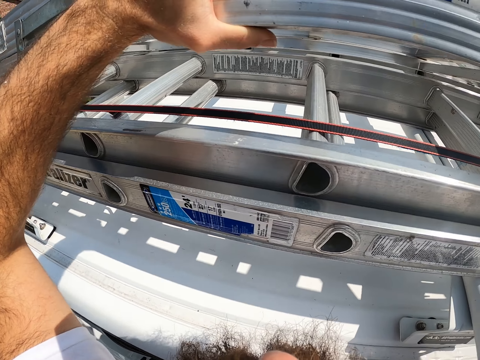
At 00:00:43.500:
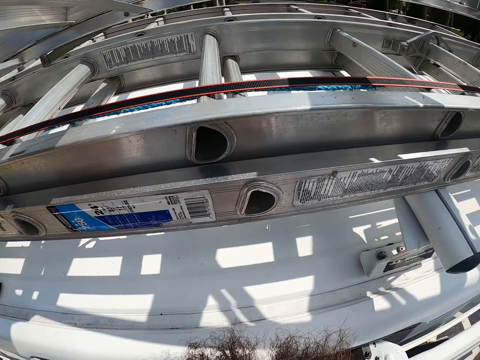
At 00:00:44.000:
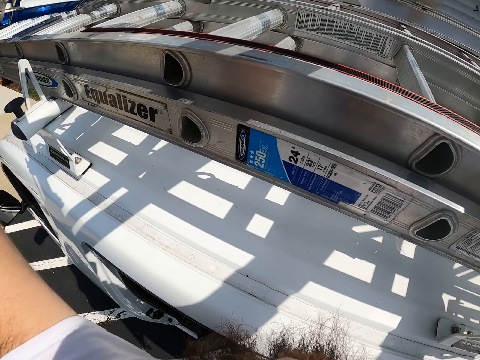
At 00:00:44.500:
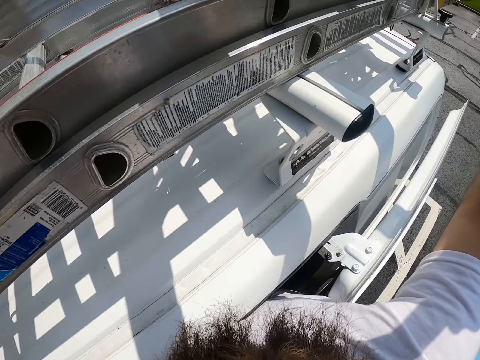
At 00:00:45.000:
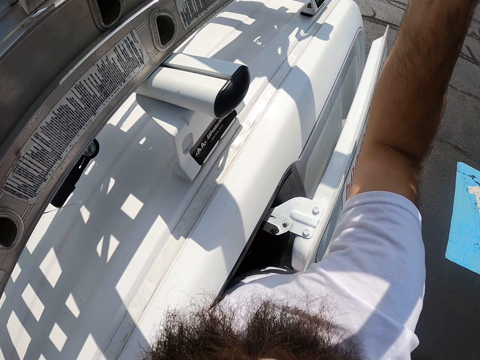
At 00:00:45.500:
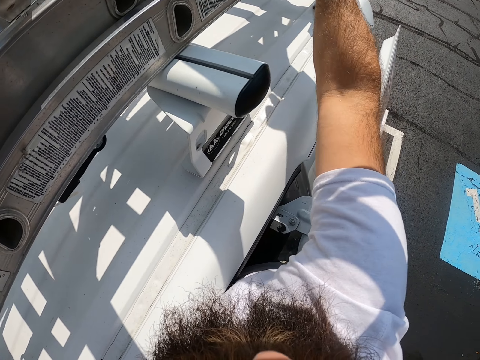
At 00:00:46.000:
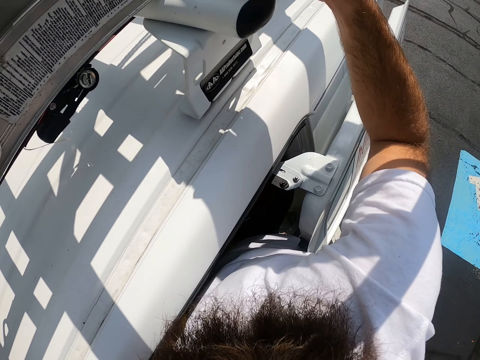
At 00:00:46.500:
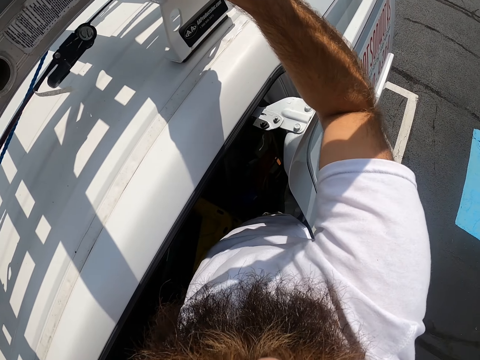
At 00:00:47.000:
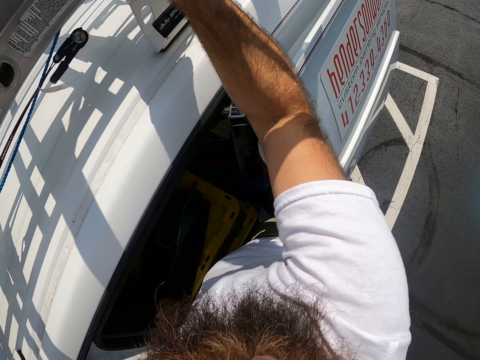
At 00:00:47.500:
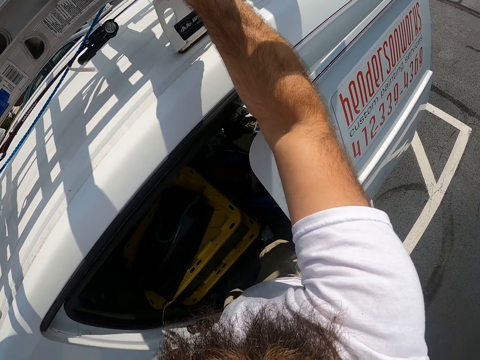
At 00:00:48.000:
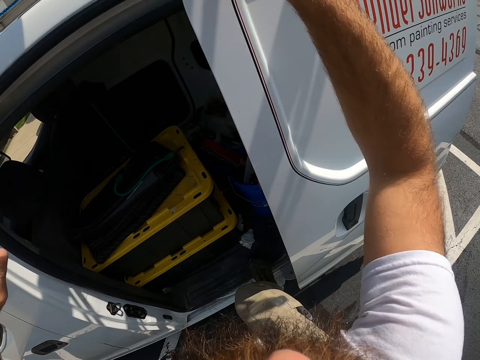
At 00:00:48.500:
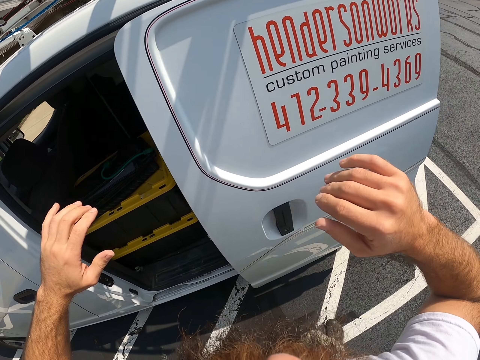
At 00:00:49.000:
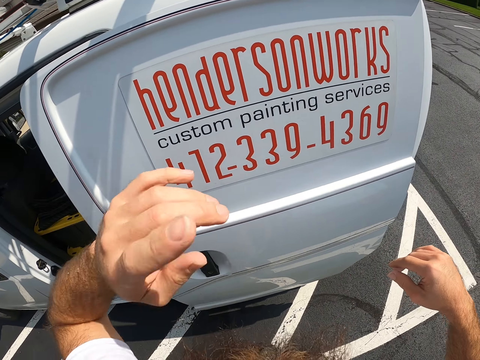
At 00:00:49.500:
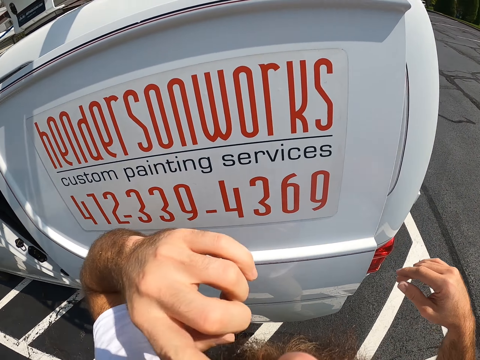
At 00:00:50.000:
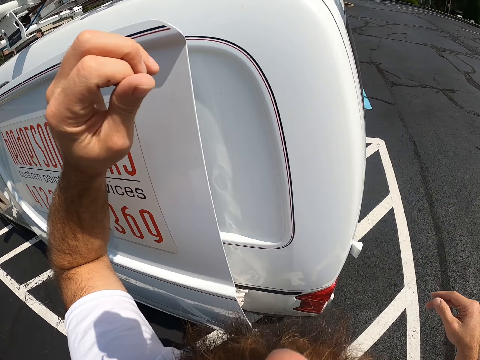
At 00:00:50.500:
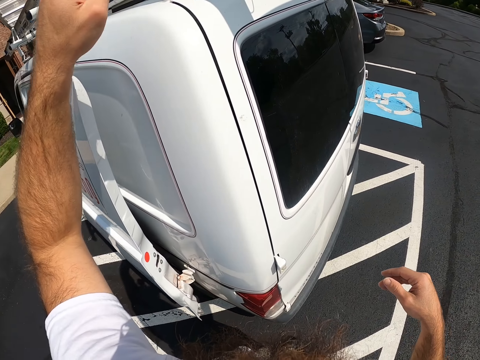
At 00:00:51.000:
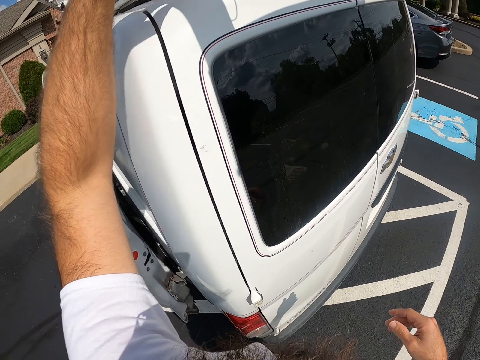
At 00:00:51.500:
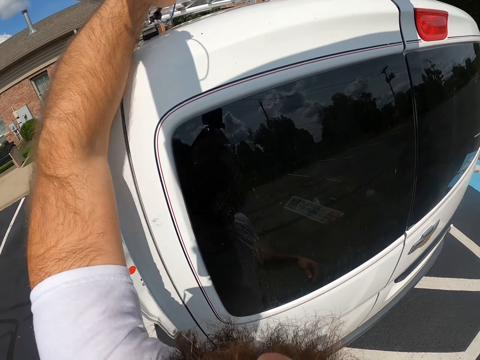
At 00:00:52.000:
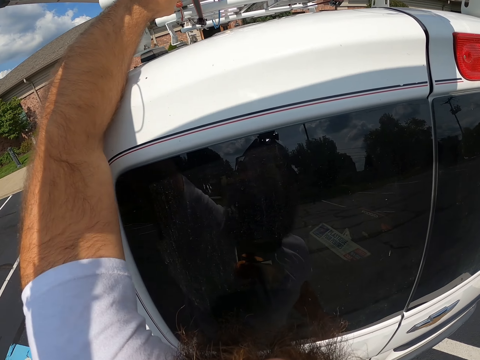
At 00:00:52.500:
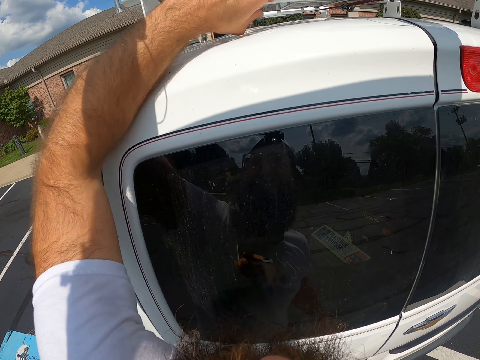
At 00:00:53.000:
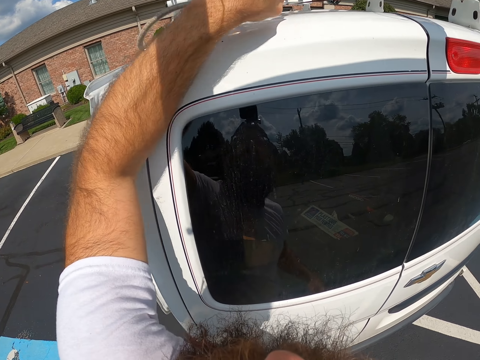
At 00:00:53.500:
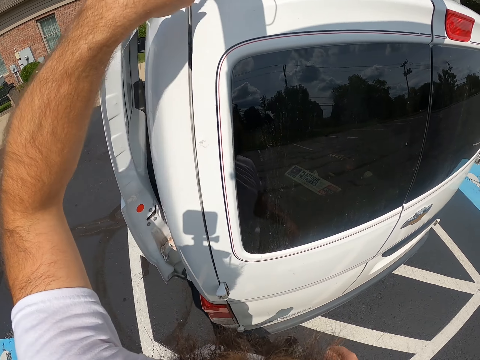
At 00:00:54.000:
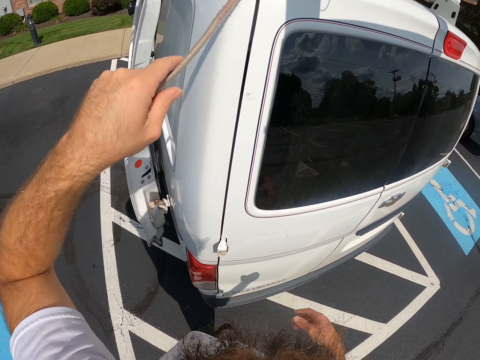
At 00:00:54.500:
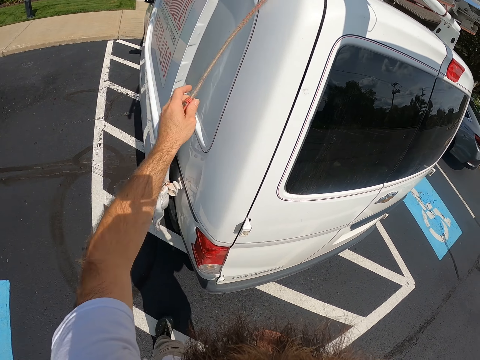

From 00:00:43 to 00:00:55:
The camera wearer drops the ladder on the truck with both hands. He comes out of the van. He walks around the van. He loosens a strap on the stack of ladders with his left hand.

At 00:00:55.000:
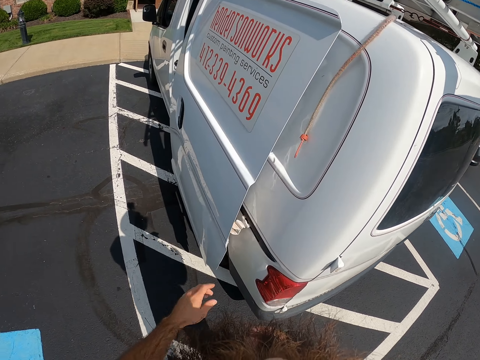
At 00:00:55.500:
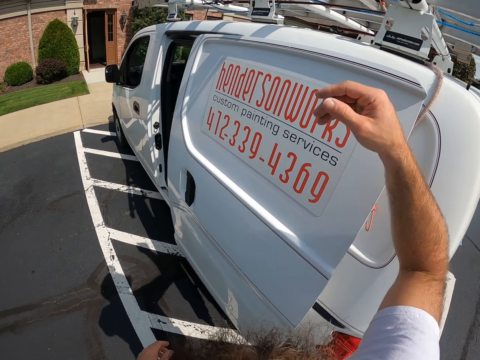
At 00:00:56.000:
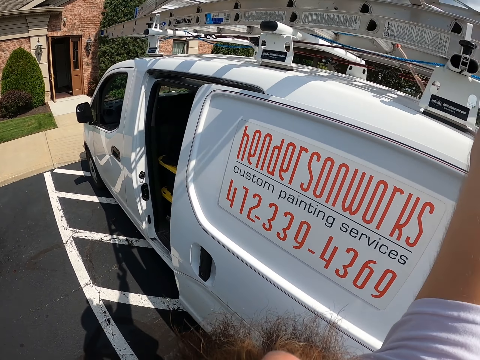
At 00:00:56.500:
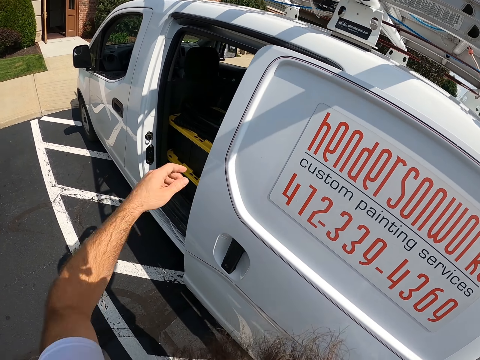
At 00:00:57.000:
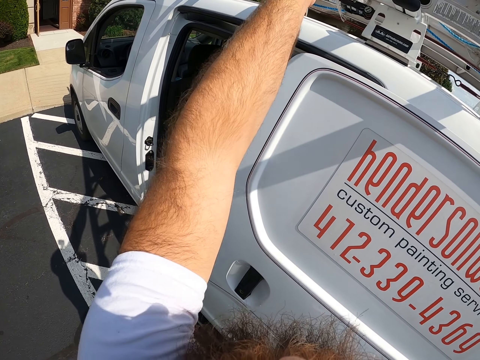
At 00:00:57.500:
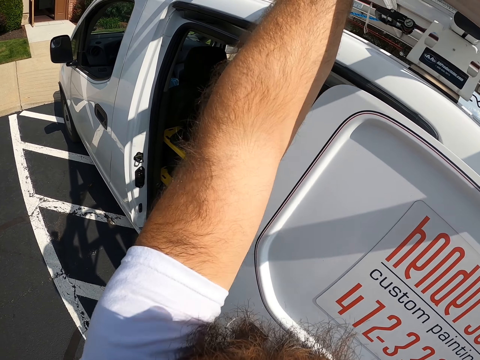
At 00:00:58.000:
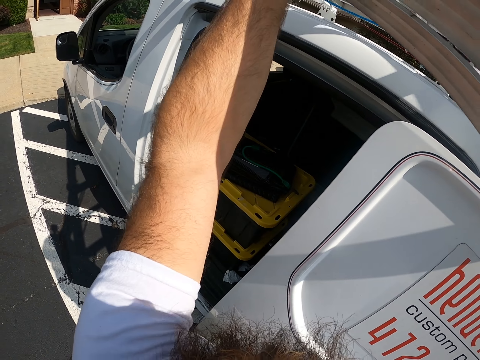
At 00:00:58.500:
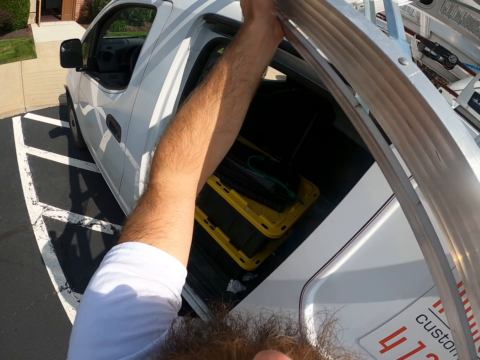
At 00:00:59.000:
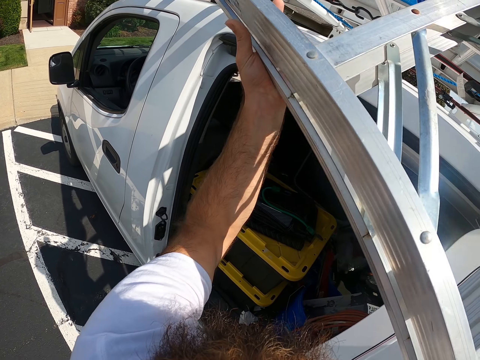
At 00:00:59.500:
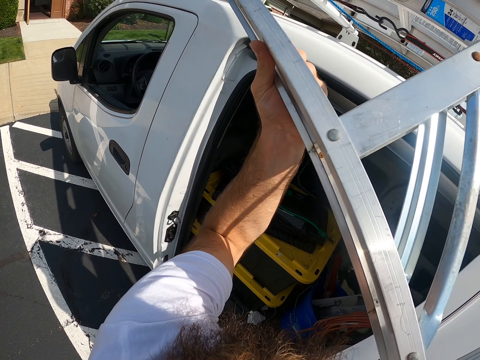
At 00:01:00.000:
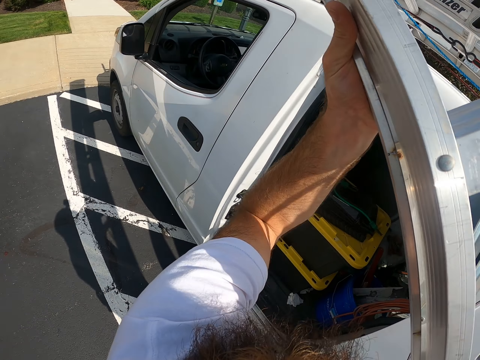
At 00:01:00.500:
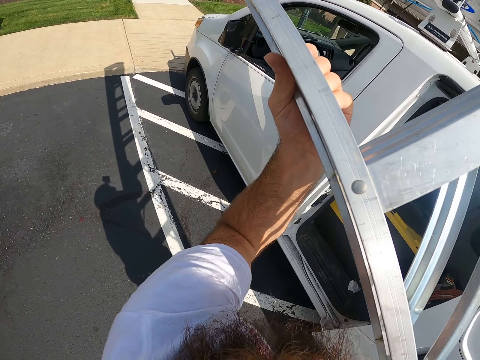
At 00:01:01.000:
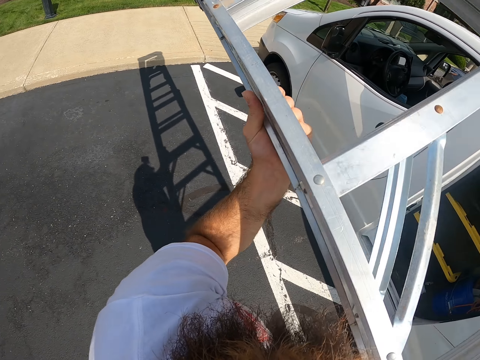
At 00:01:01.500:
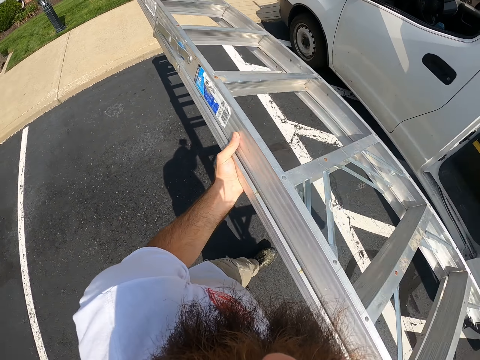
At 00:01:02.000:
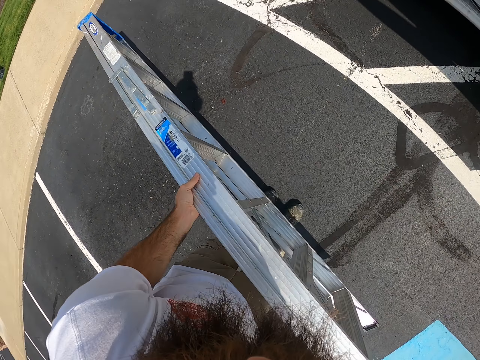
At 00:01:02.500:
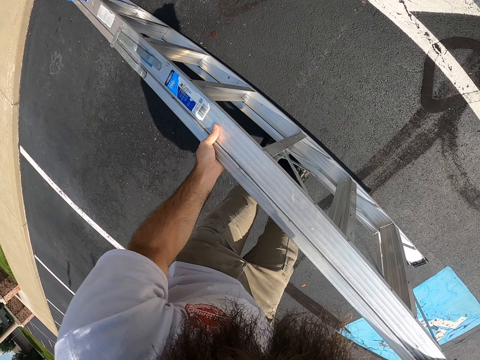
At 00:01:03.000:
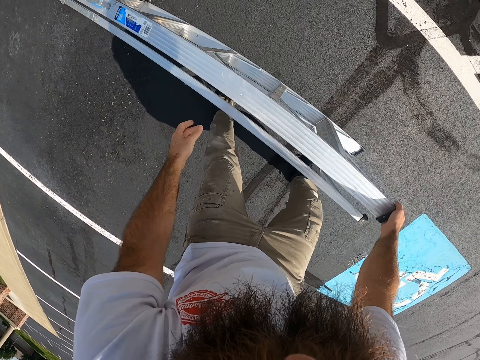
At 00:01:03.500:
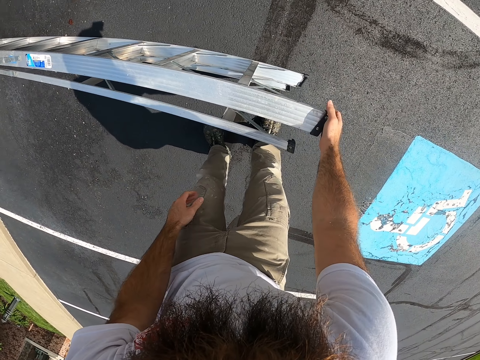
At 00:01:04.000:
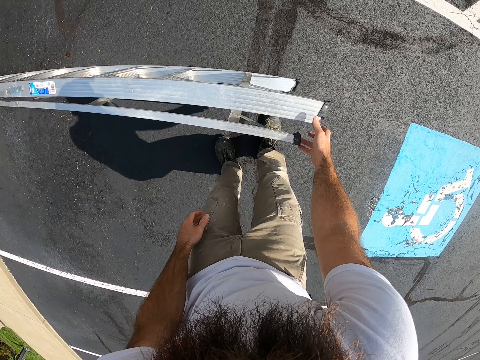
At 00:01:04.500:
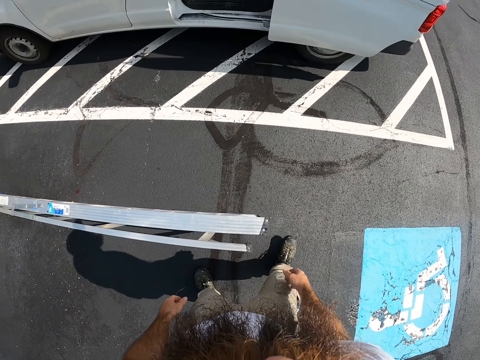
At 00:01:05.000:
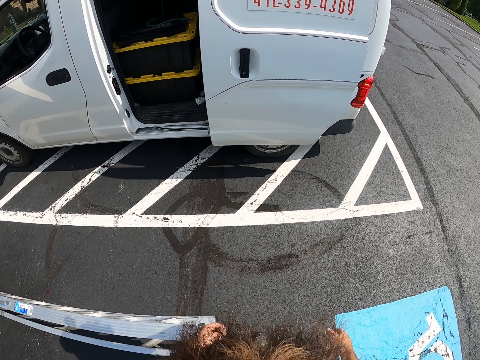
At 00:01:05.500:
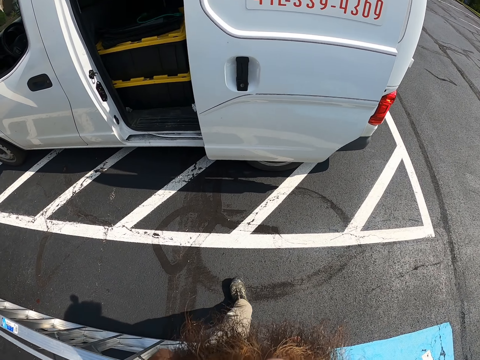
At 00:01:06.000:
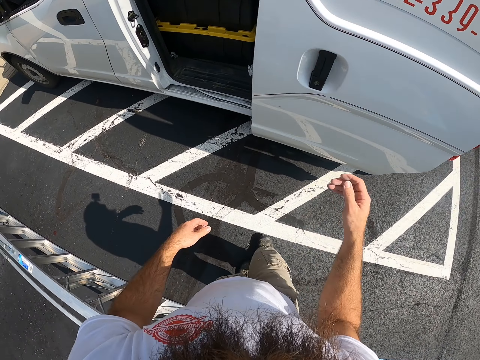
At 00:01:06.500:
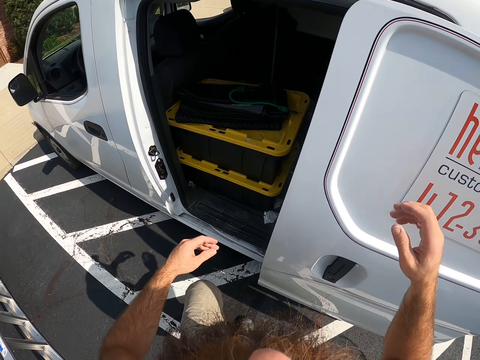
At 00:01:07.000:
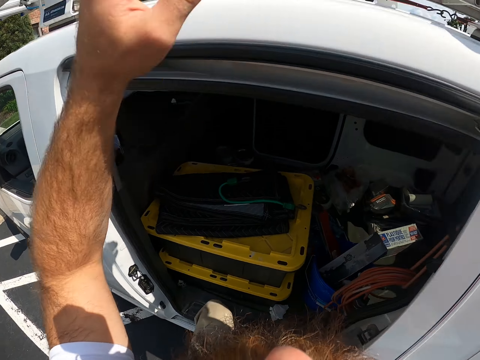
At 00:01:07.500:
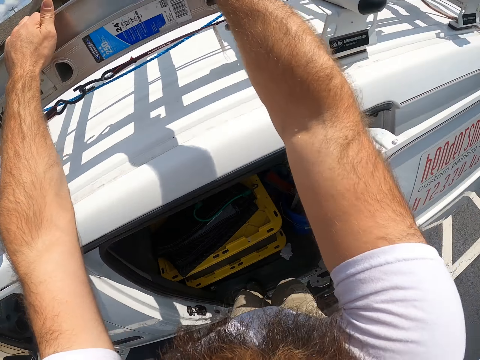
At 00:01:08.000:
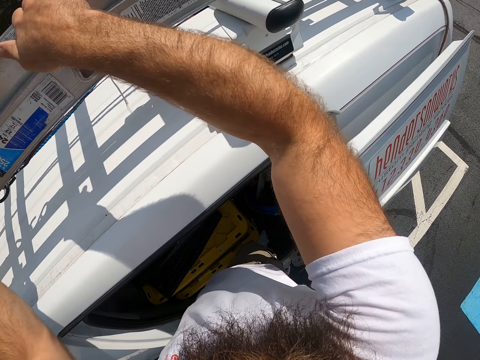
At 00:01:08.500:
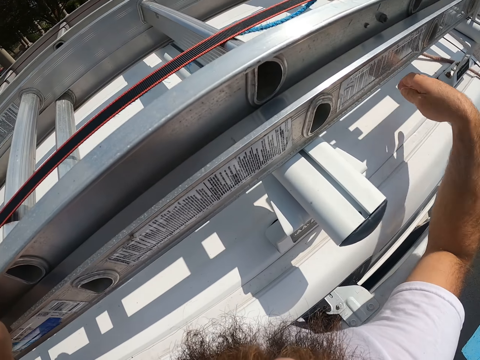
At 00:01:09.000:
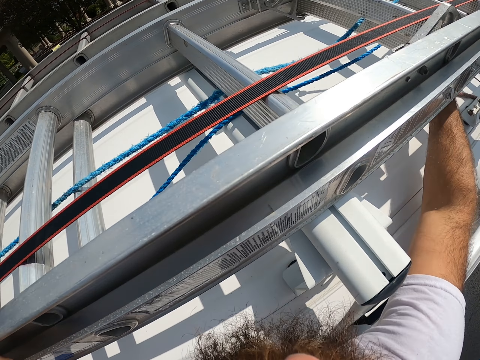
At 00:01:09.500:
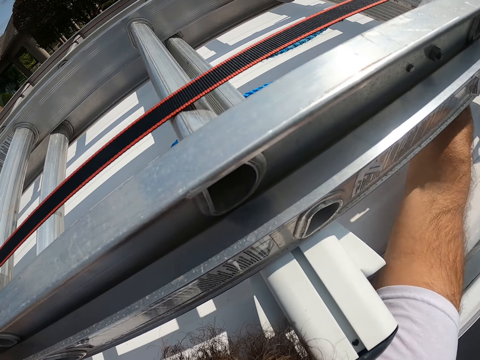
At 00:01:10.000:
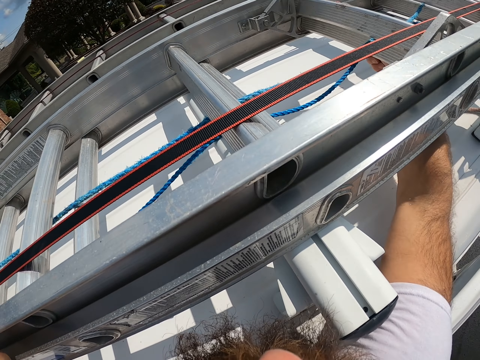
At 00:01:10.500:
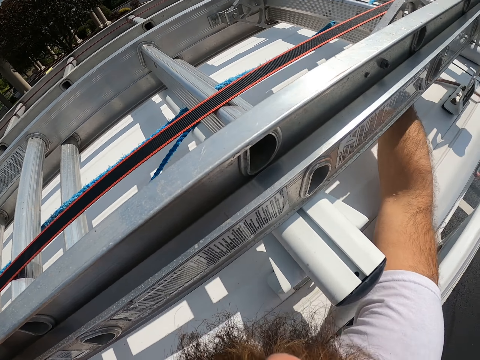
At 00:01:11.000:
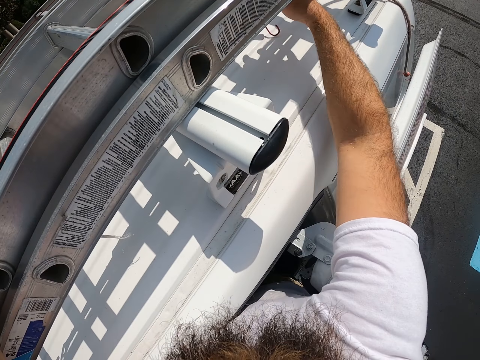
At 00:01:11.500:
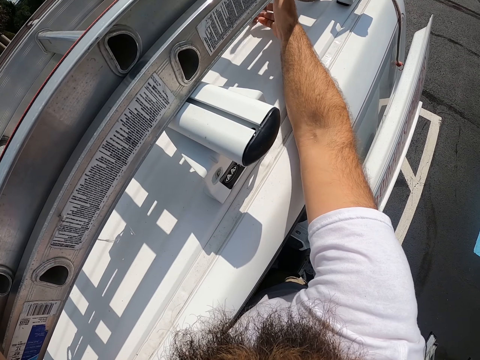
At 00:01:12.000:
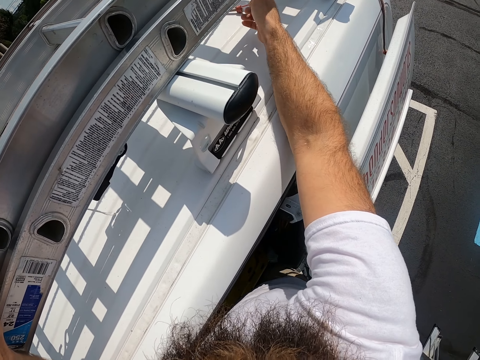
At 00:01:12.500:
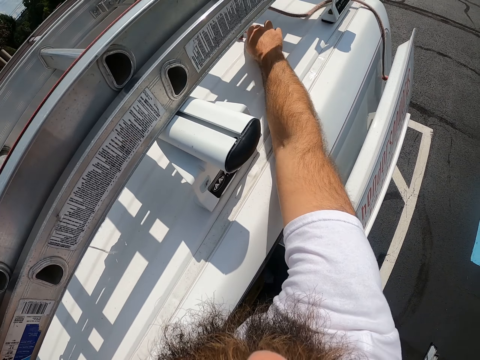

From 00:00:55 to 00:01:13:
The camera wearer walks around the van. He brings down the ladder from the top of the truck with both hands. He drops the ladder on its side to the ground with both hands. He takes the other ladder from the top of the van. He loosens a strap on the stack of ladders with his left hand.
